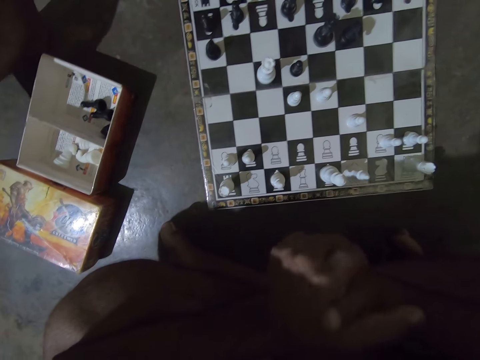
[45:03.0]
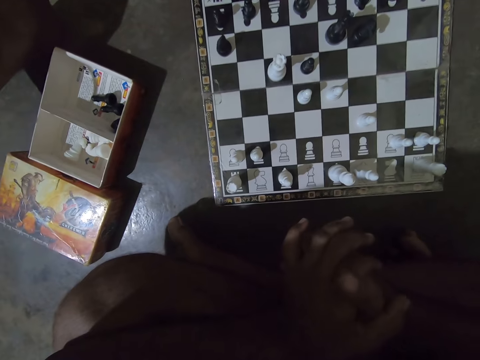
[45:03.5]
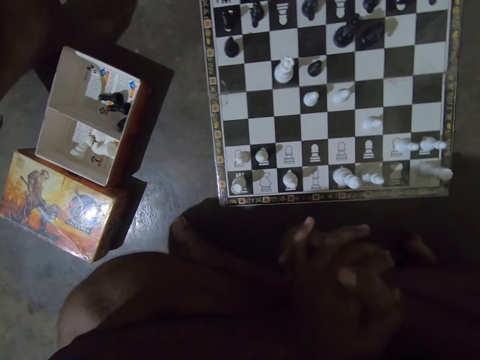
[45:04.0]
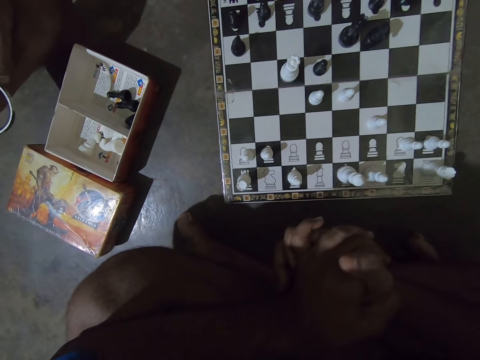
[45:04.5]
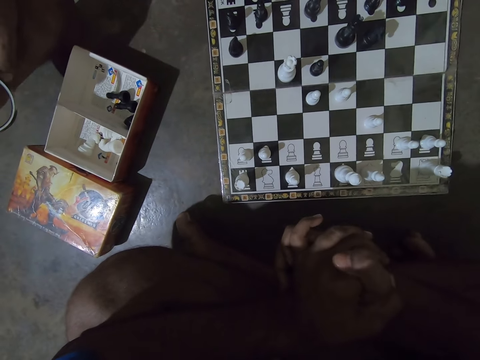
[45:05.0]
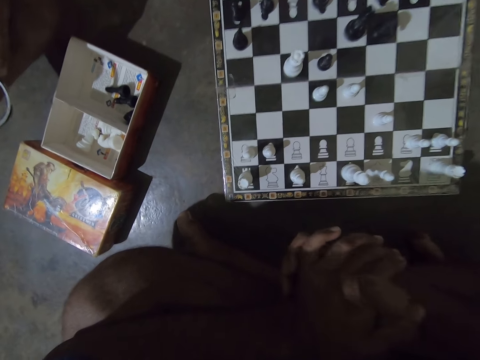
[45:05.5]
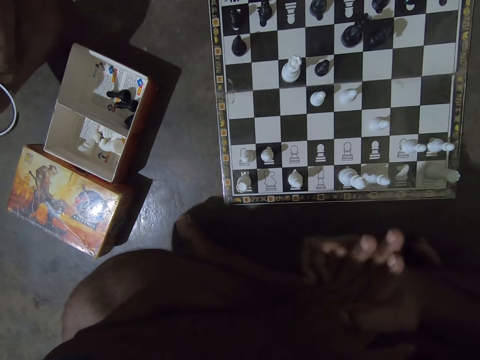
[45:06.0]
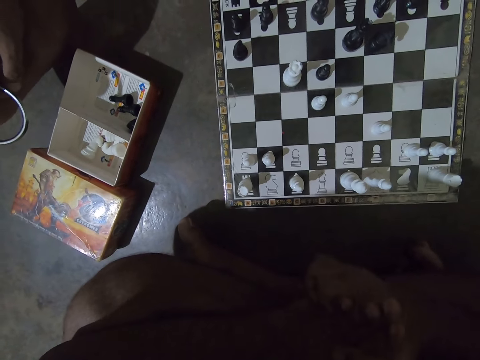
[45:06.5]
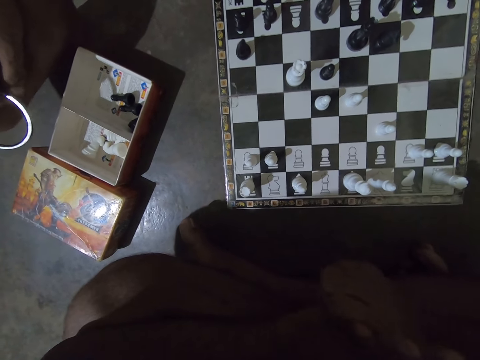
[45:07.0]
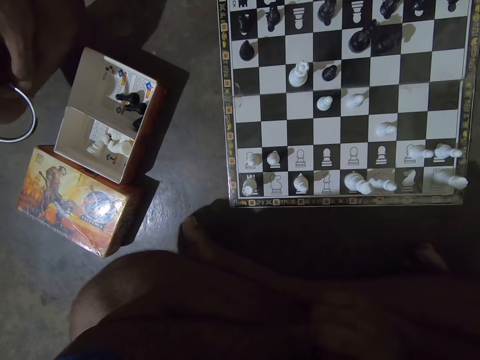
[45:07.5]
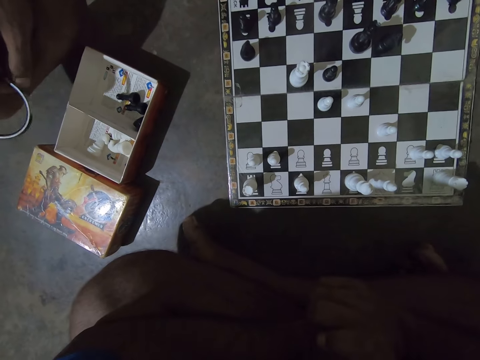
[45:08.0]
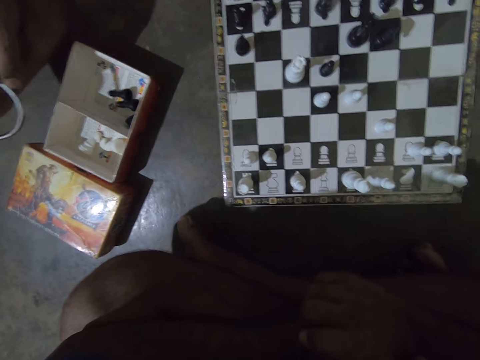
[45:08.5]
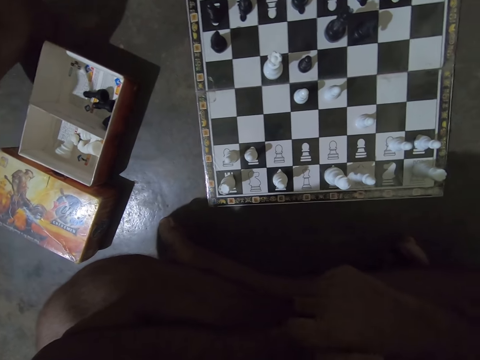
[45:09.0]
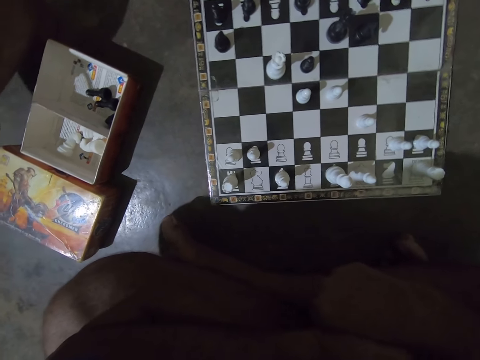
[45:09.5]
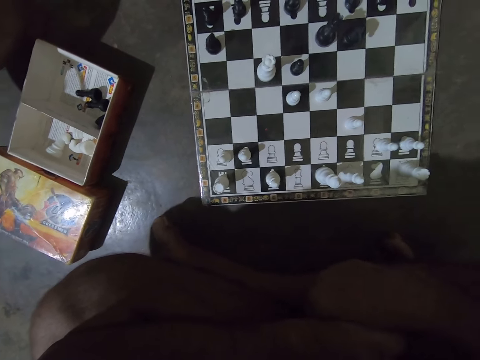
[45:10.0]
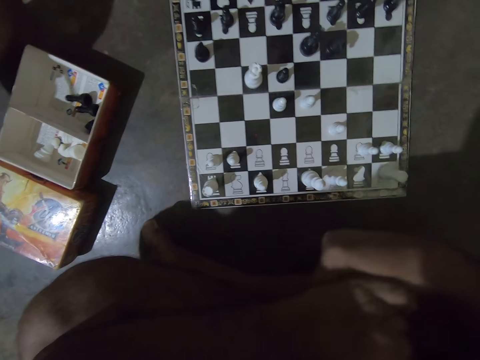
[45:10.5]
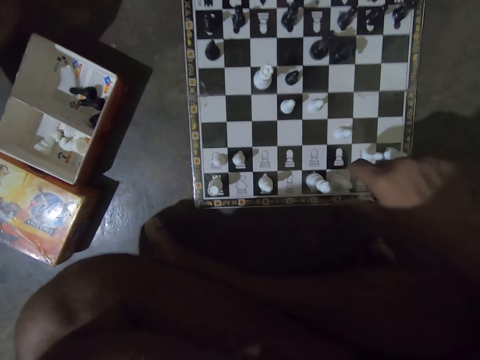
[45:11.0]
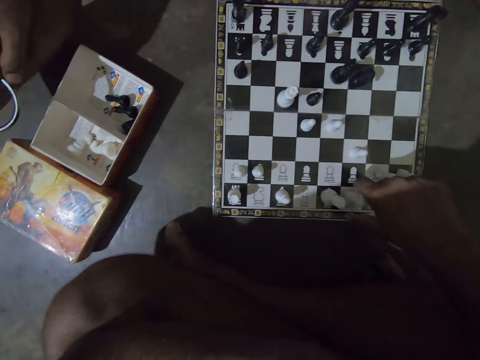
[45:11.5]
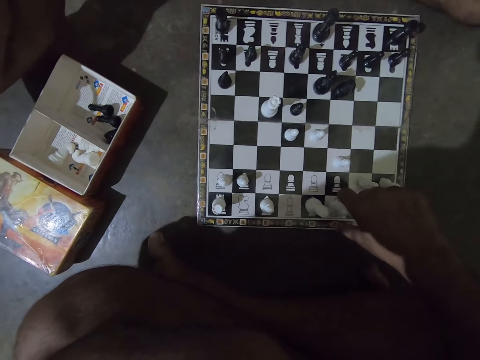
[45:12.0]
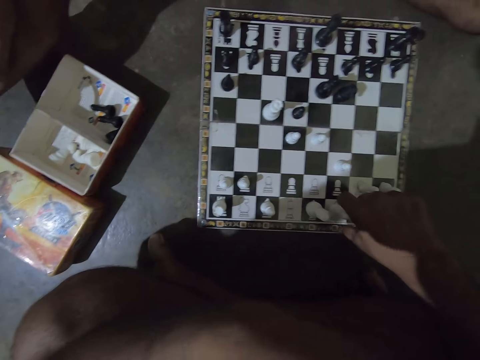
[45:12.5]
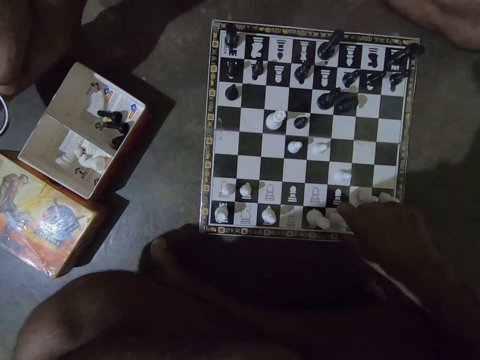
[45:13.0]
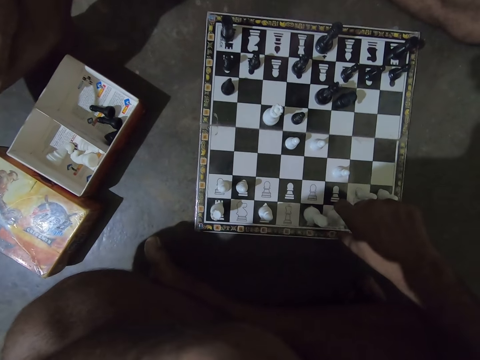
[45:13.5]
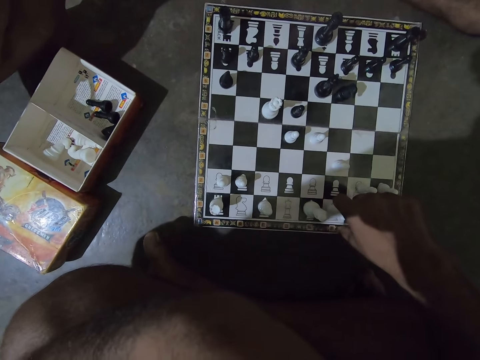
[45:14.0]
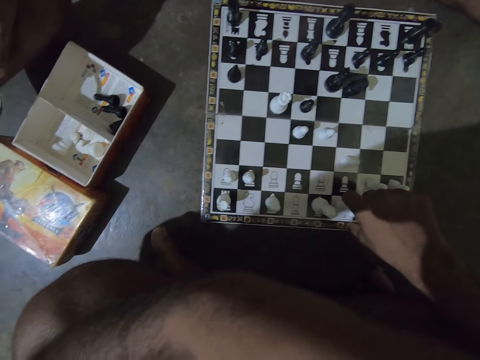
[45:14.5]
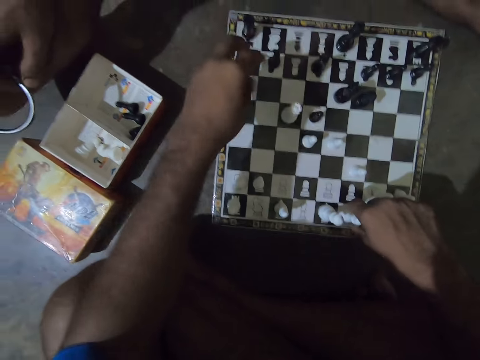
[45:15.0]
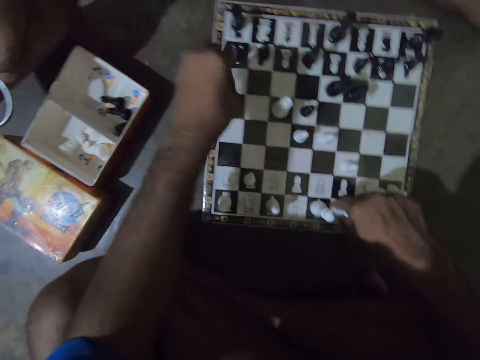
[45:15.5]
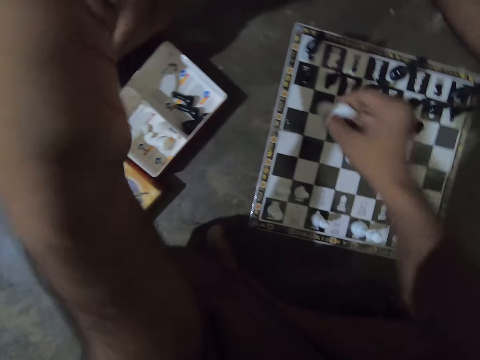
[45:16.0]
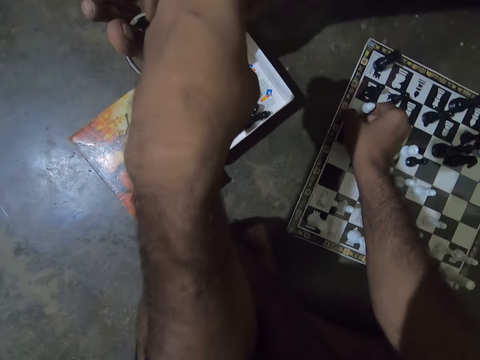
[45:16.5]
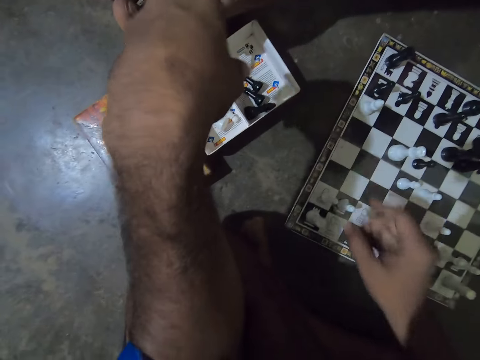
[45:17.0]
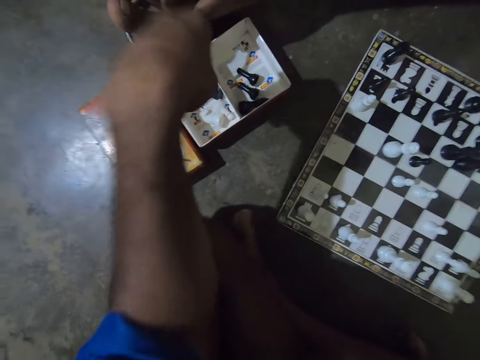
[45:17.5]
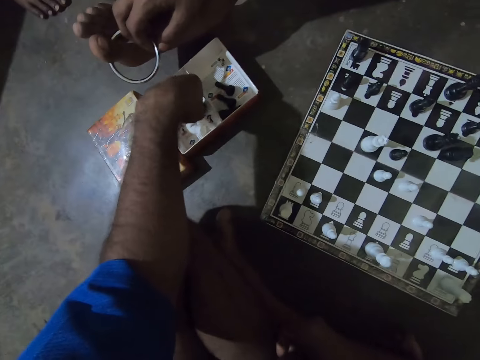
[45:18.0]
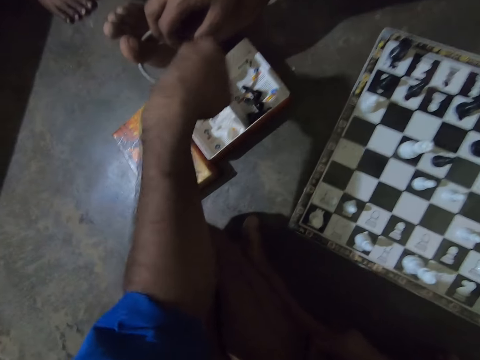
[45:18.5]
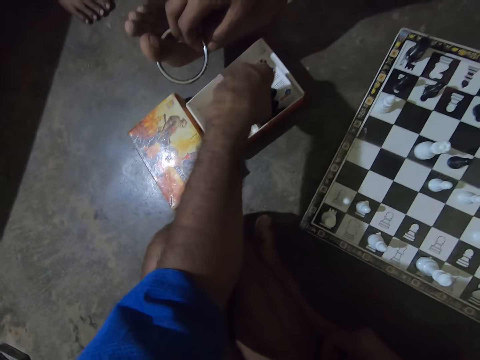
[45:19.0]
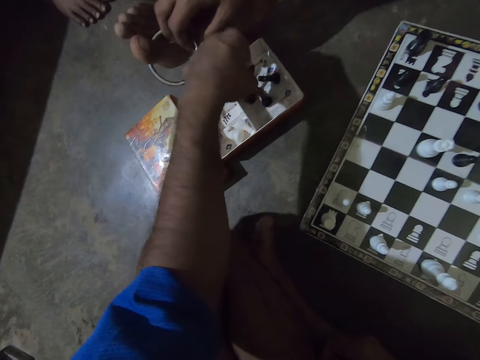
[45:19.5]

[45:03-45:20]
The camera wearer places his right hand on a white chess piece on the chess board. He picks up a black chess piece on the chess board with his left hand. He moves the white chess piece to the position of the black chess piece. He drops the black chess piece in his left hand in the left part of a game box beside the chess board. He moves the black chess piece from the left part of the game box to the right part.

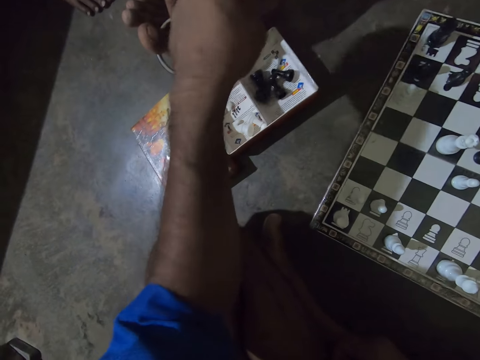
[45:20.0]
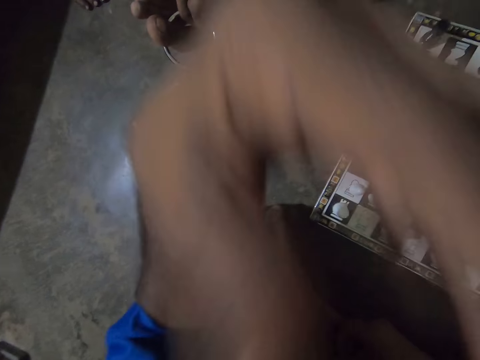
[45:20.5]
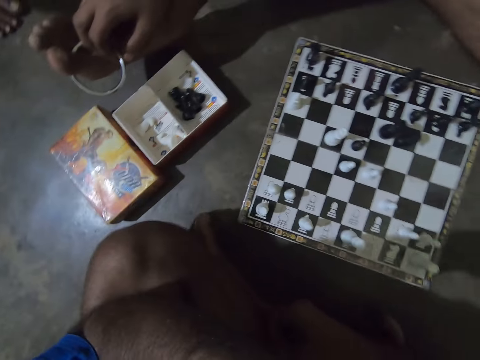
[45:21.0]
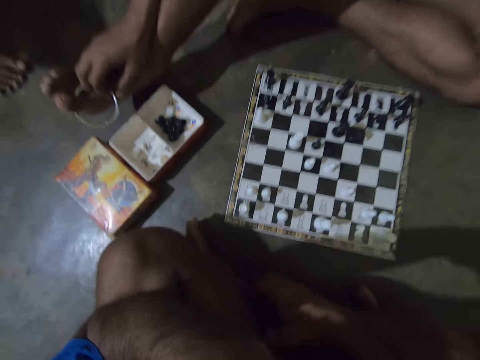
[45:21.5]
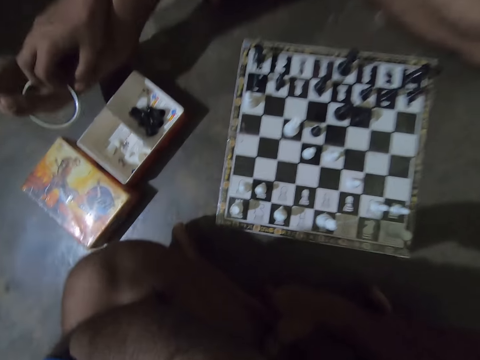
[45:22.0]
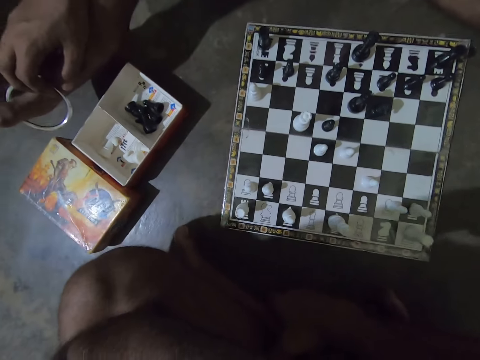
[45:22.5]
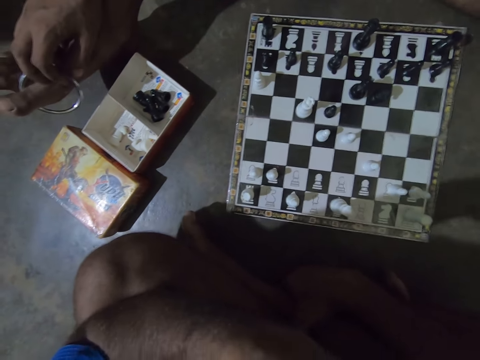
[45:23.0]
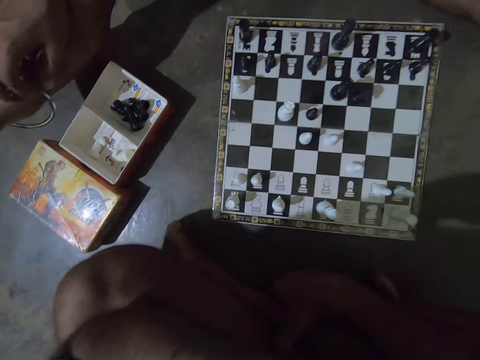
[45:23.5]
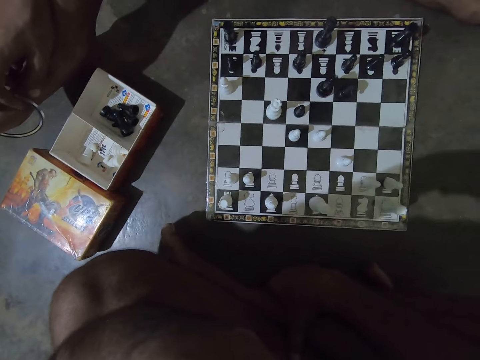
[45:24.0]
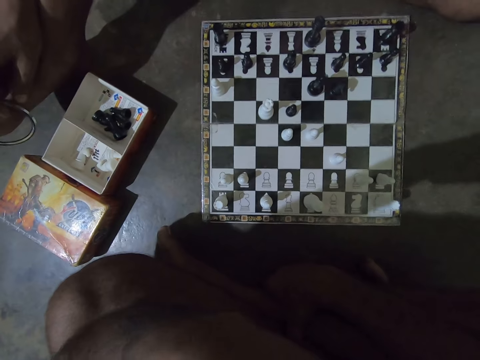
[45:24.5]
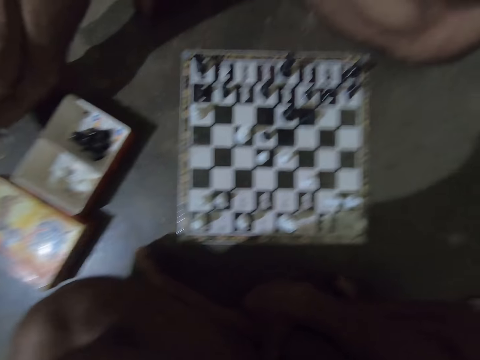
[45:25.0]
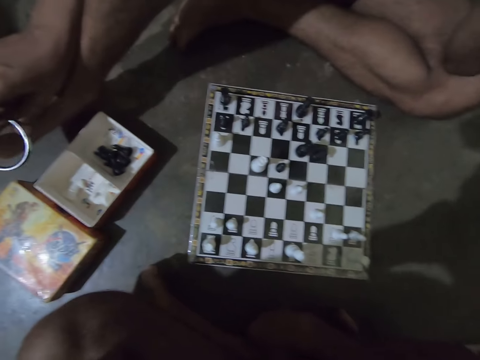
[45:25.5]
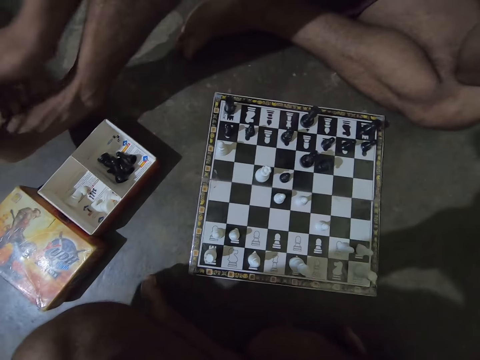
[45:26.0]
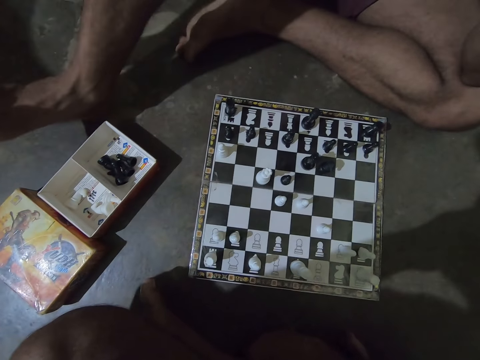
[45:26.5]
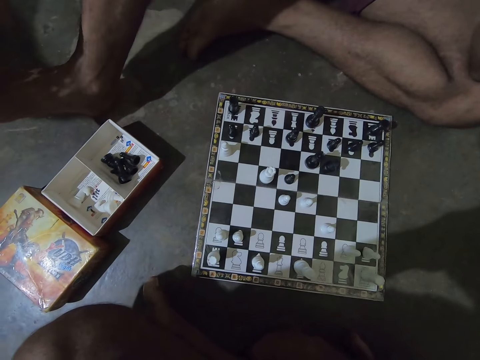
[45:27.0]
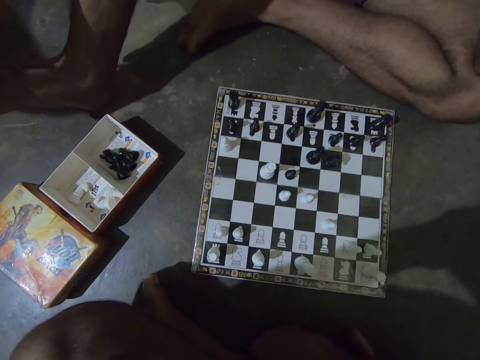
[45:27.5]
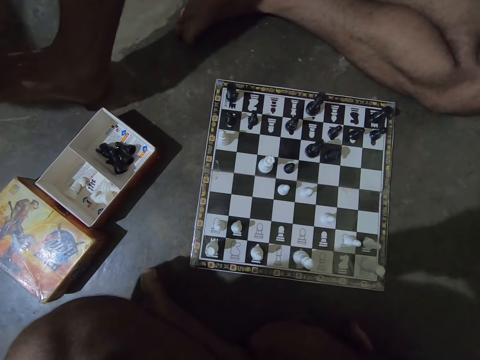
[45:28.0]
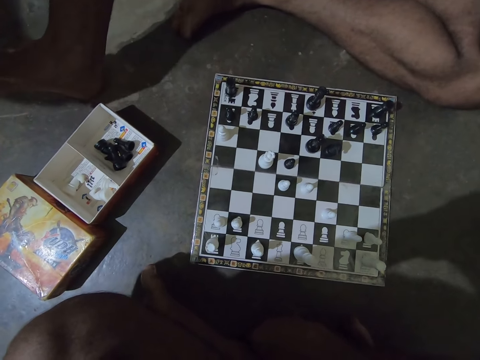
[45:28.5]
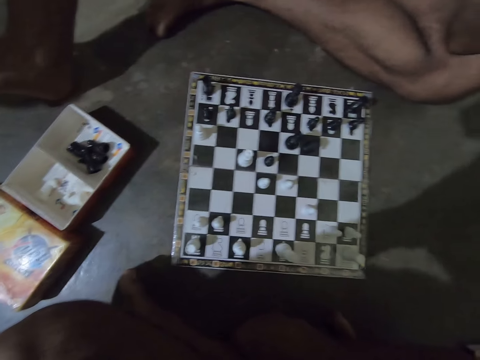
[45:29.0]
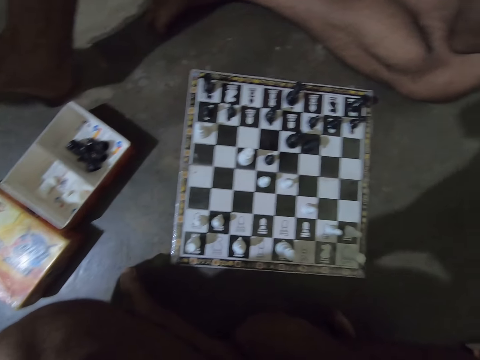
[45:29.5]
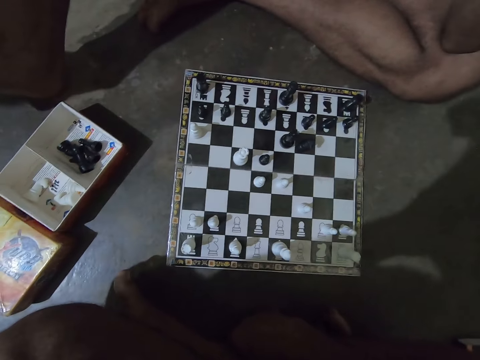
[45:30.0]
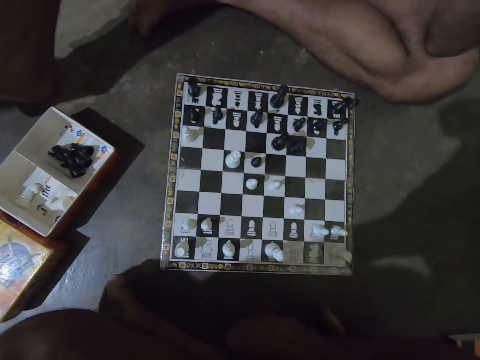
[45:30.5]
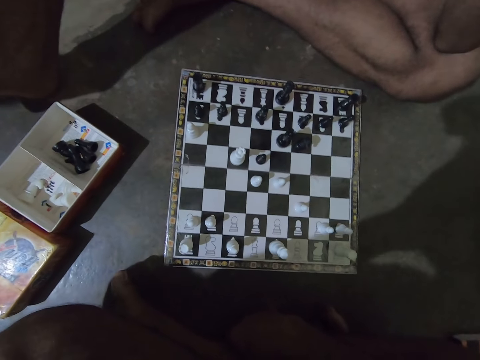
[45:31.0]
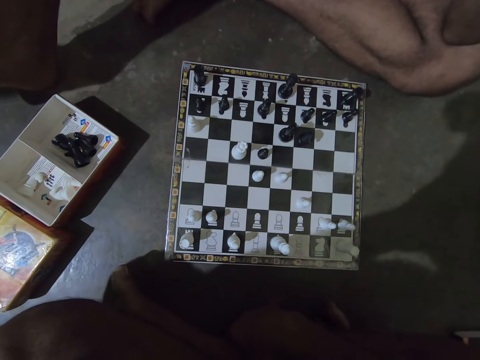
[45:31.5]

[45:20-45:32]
The camera wearer raises his hand to his face. He looks at the chessboard. A man plays with a bracelet on his hand.
